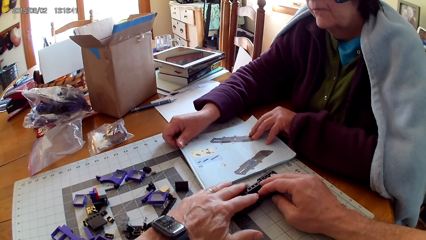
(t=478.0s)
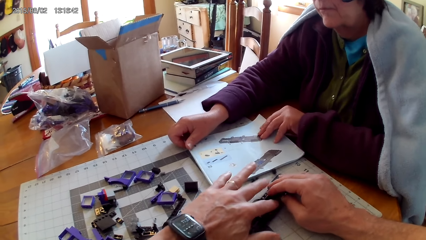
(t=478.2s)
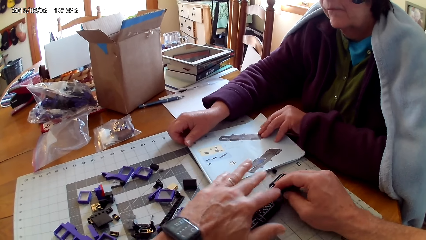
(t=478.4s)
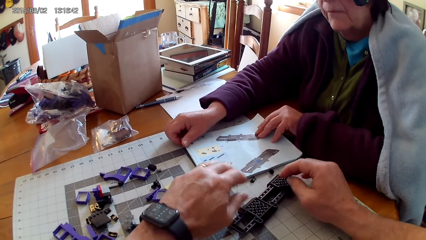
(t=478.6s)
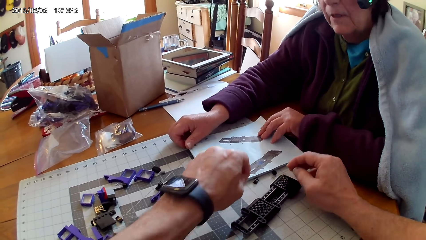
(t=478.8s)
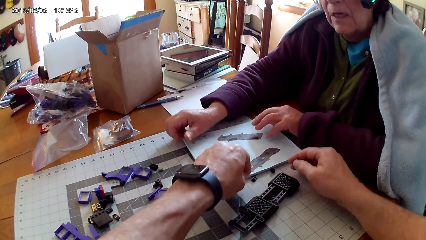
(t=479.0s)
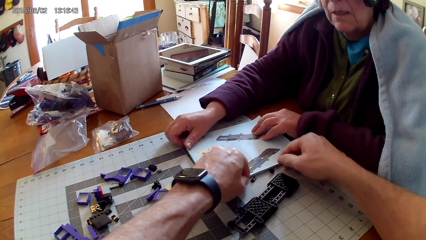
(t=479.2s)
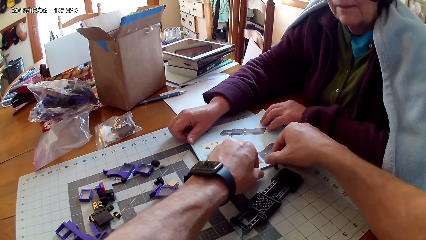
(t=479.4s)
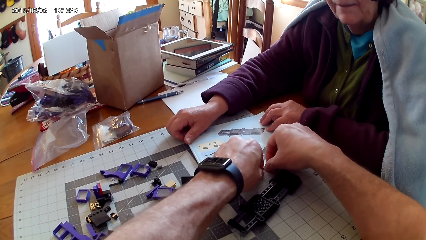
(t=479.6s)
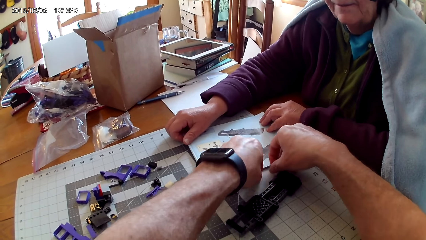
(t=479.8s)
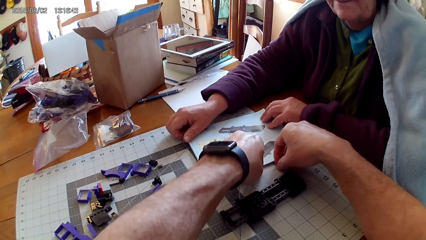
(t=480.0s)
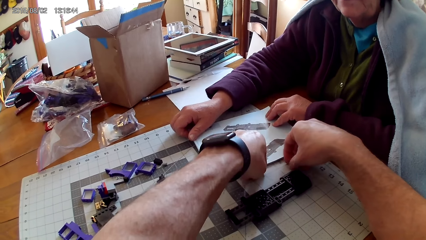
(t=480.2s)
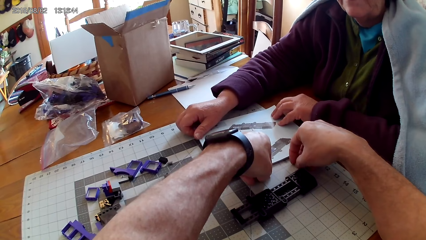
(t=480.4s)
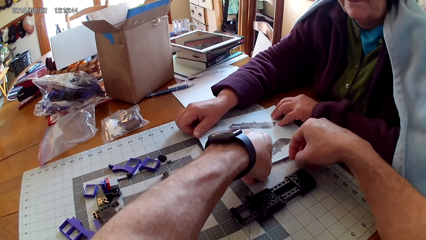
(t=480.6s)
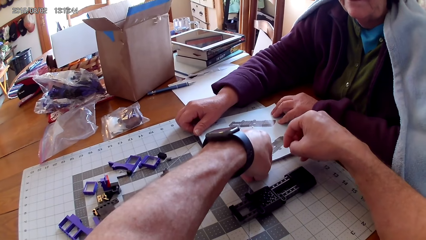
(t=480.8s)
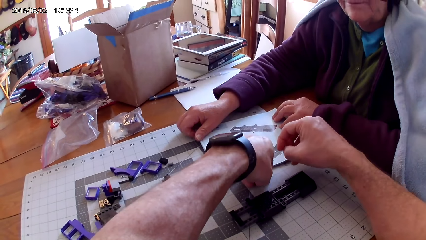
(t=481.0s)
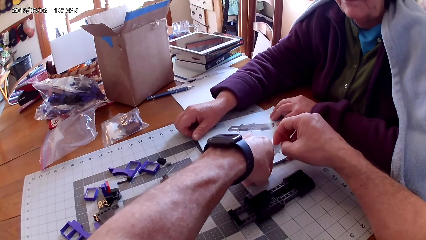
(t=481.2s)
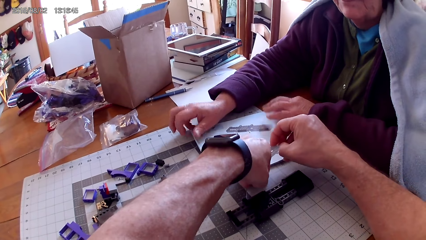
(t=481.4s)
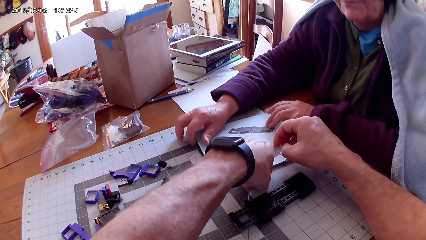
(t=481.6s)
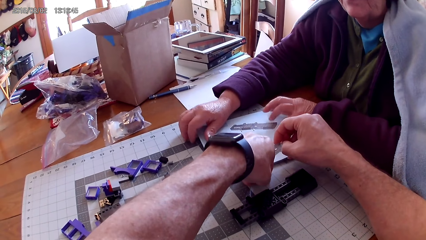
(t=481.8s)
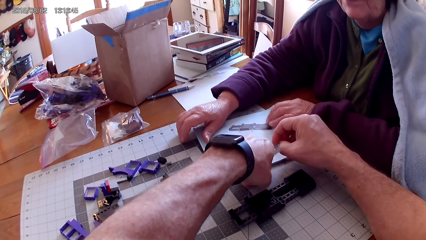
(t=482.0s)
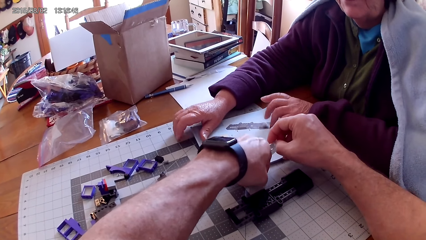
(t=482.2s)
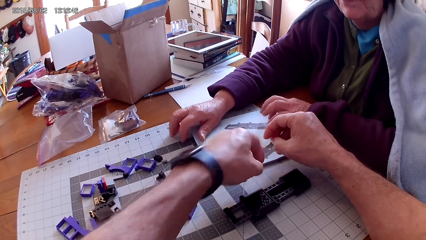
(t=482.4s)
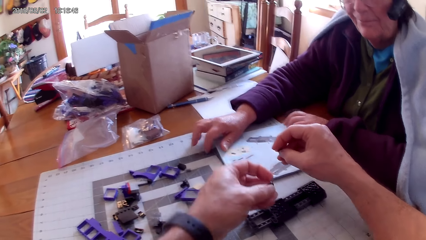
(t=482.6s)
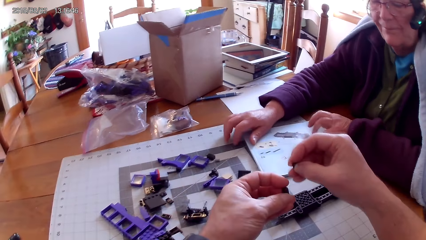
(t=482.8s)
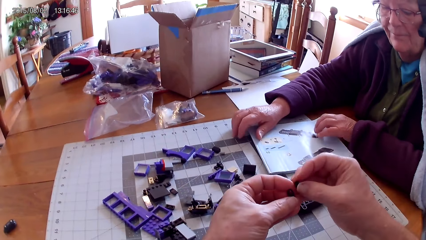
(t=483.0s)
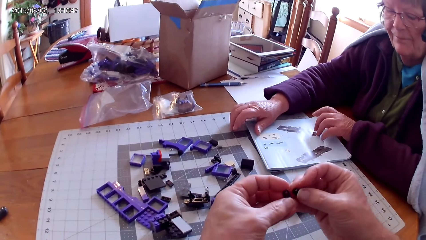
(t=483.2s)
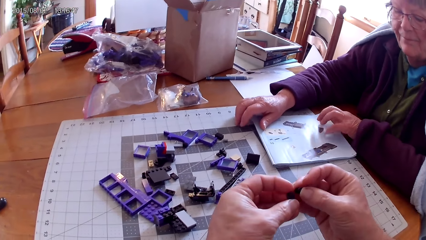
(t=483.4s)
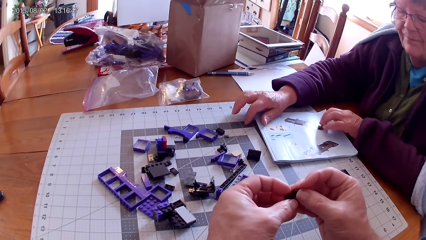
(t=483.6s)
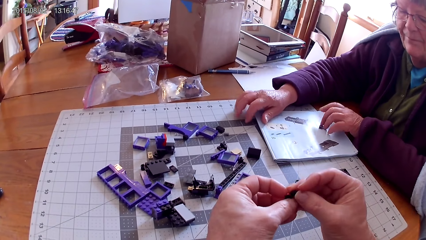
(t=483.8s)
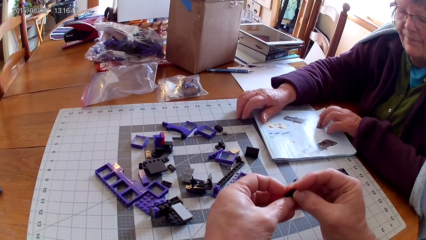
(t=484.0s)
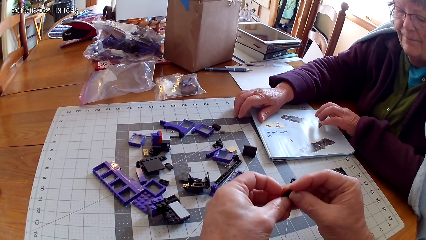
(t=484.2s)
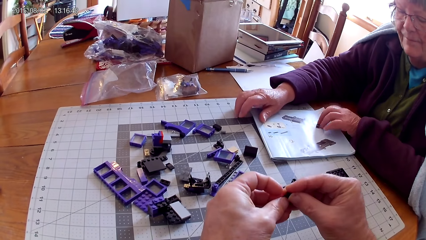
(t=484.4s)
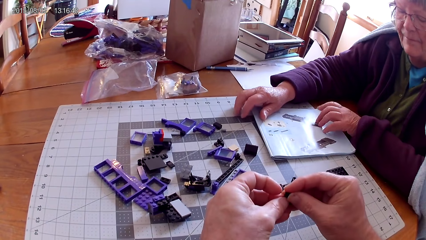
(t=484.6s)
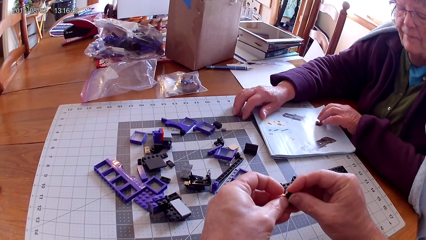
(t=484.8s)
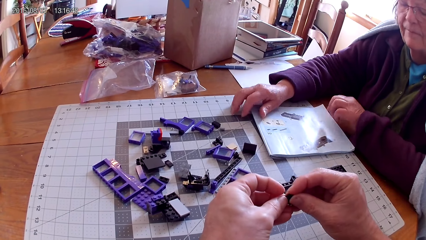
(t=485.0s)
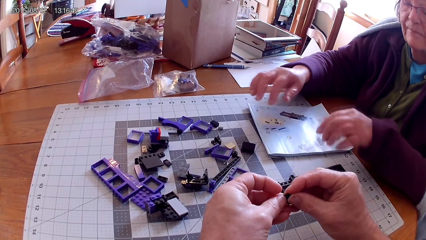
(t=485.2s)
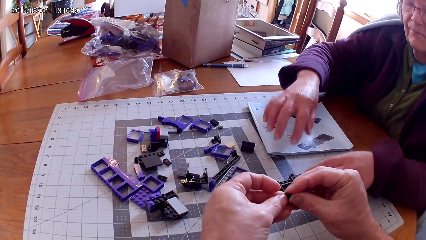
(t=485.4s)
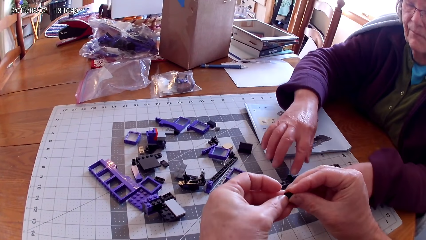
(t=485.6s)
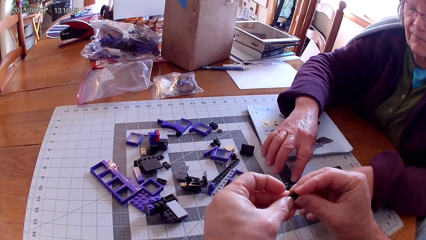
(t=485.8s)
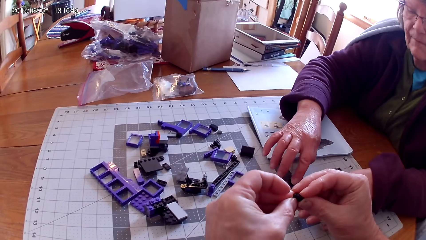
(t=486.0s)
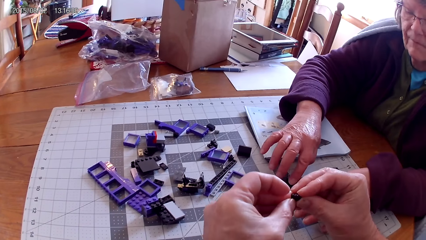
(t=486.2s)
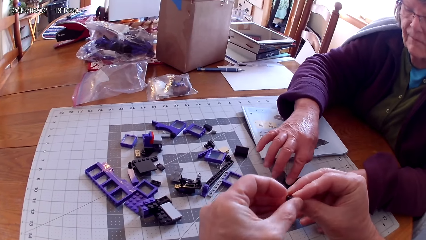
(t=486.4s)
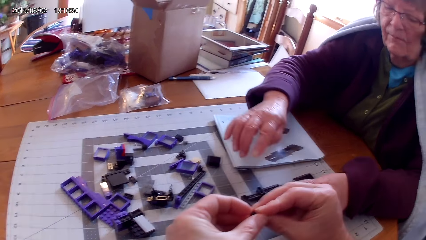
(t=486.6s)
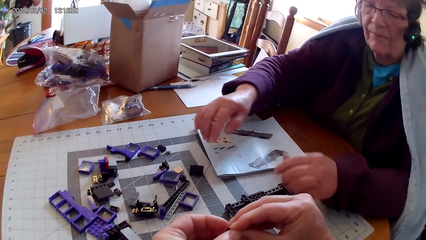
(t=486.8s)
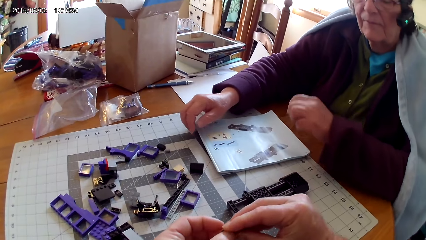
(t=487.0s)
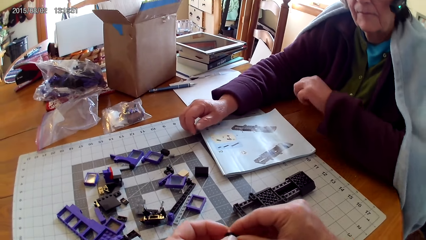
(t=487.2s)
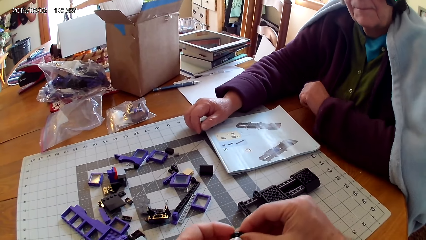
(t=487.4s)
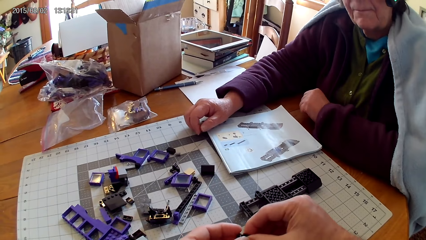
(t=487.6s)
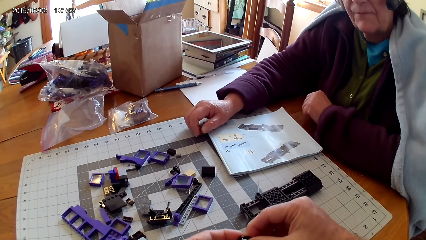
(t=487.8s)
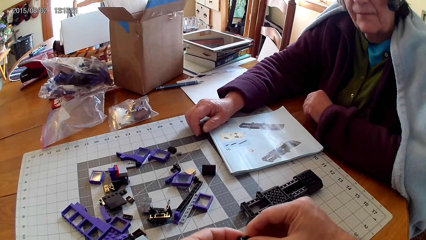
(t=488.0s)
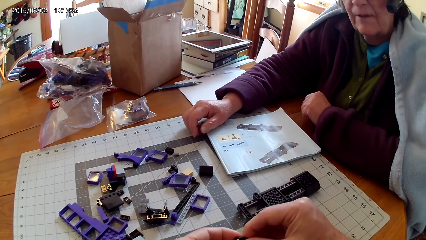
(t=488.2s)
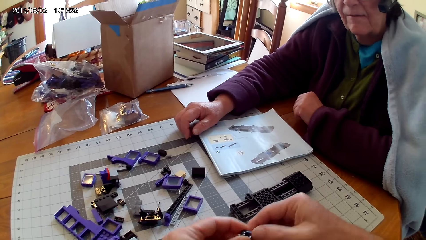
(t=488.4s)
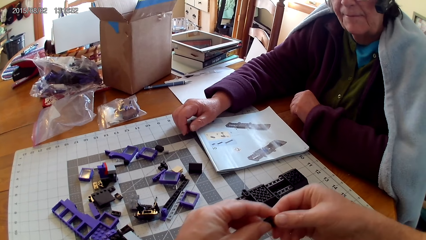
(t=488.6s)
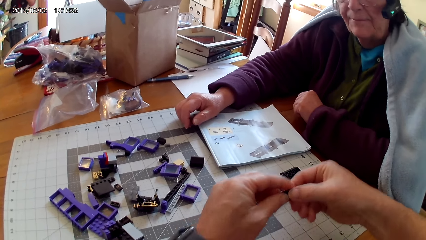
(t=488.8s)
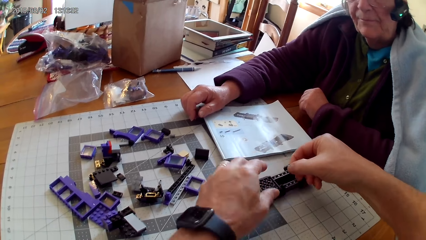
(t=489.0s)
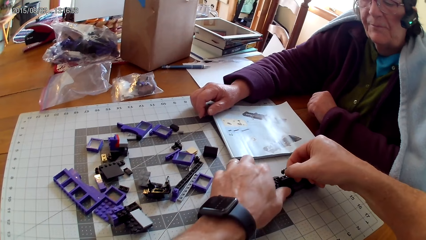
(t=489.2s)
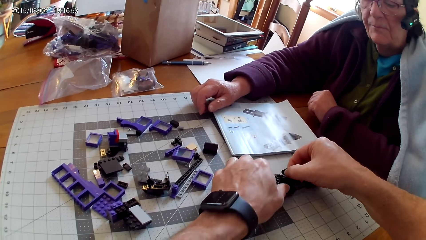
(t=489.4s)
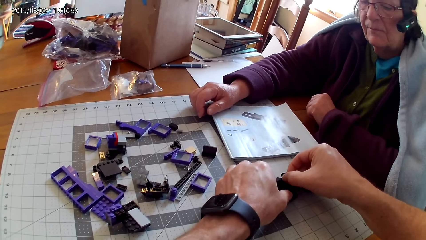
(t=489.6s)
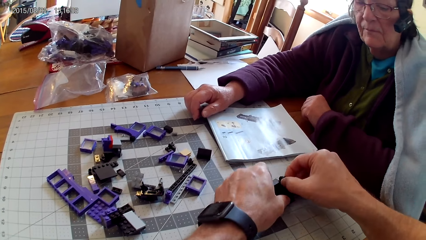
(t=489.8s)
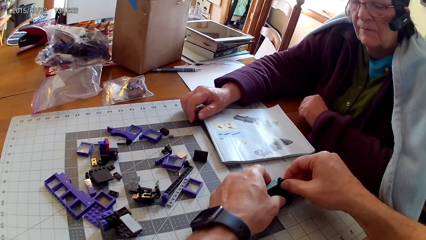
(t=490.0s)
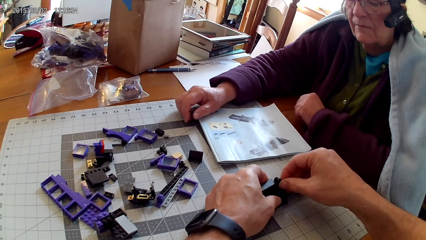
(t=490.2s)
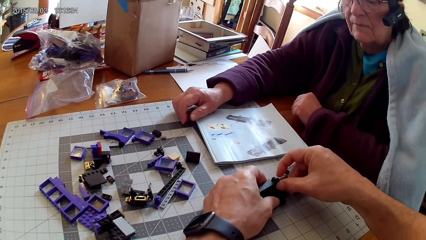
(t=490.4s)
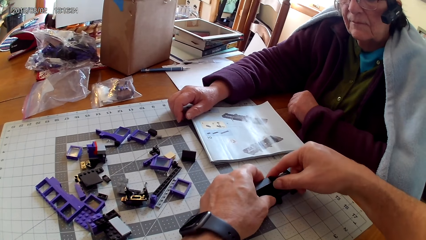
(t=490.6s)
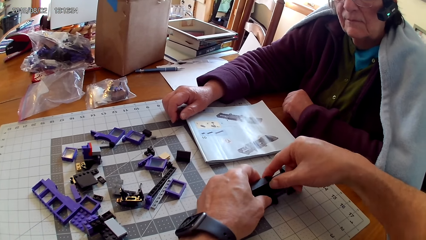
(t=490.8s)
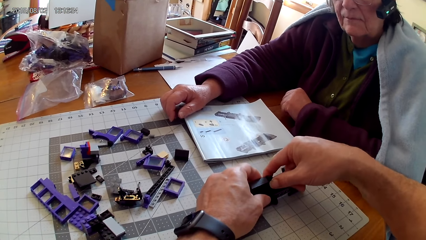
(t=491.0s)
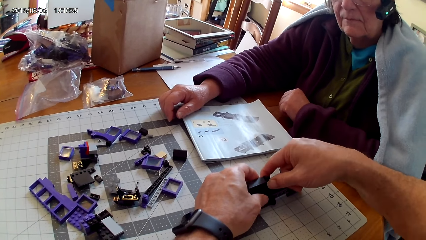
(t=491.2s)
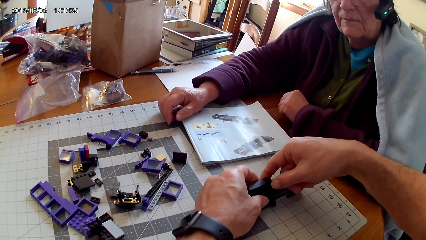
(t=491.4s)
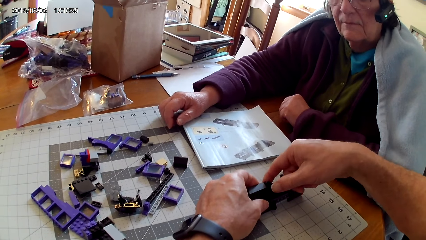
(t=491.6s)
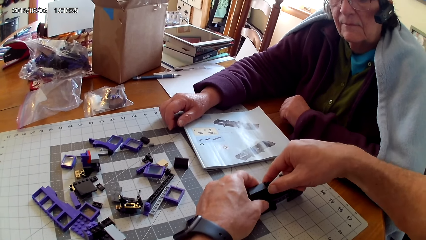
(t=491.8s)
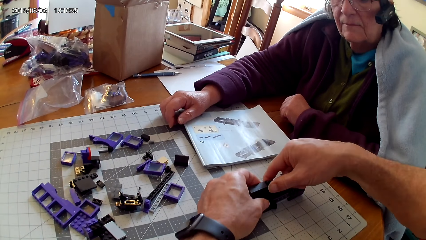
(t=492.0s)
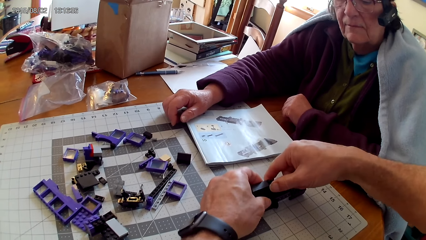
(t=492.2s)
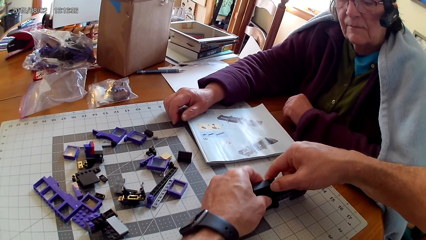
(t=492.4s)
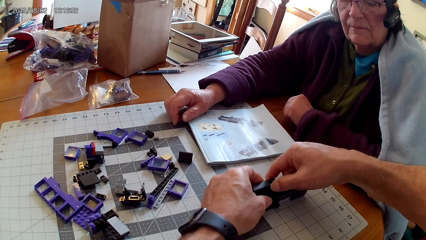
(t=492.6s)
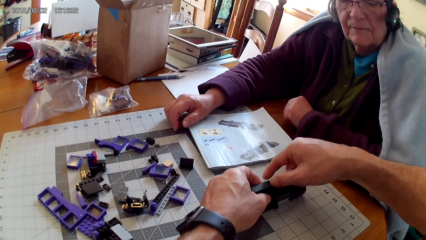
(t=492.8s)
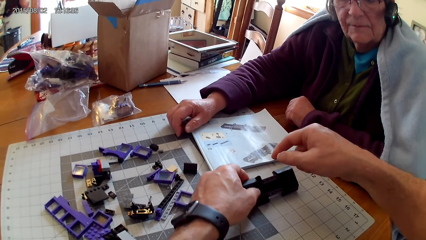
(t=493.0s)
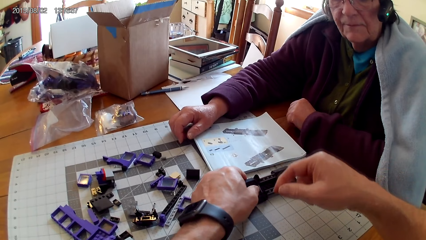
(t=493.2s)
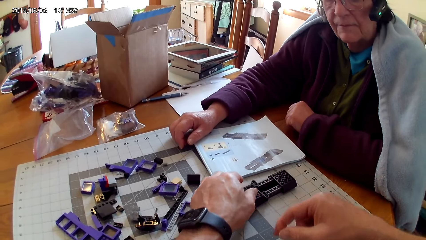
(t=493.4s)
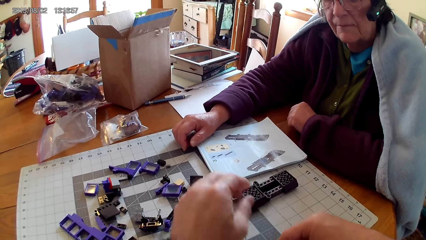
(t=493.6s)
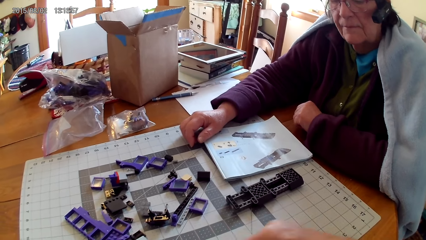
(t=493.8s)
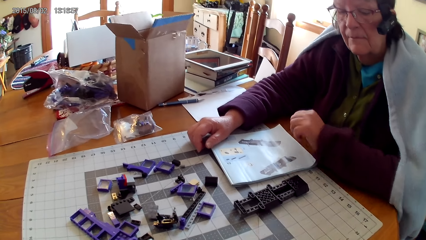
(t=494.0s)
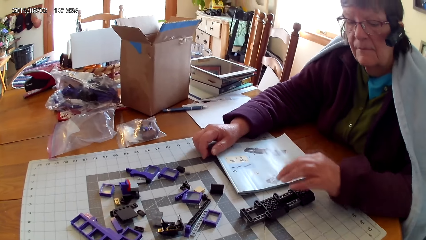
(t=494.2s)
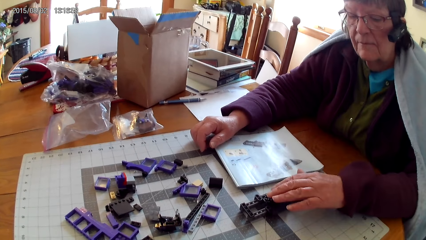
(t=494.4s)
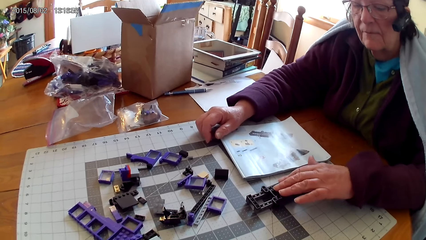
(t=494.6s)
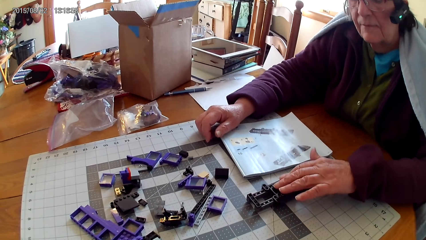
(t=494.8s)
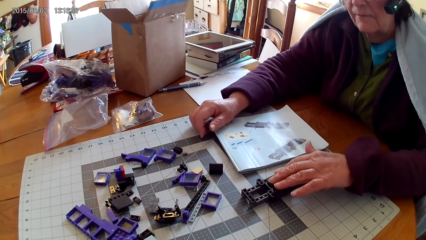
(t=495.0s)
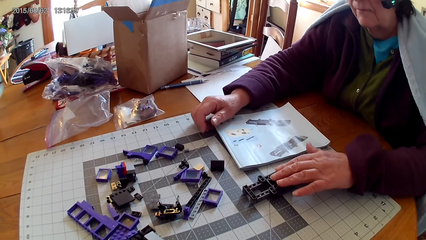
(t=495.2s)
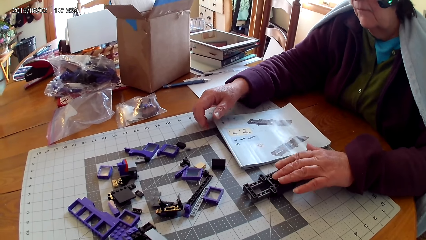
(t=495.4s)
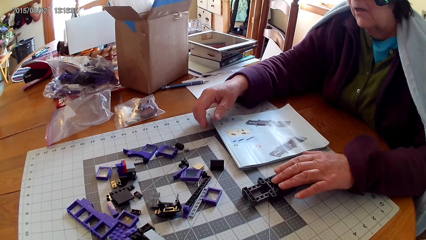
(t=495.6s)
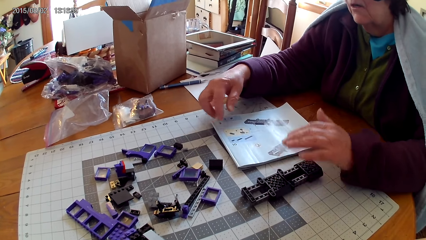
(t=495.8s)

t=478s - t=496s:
A woman holds a book with her hand. She touches the manual book. The camera wearer picks up plastics with his hands. The woman taps on the table. The camera wearer fixes a plastic on the other plastic. The woman touches something. She holds the plastic with her hands. She removes her hand from something. The camera wearer fixes the plastic on the other plastic. He puts something on the table. The woman holds the plastic with her hand. She touches something.
